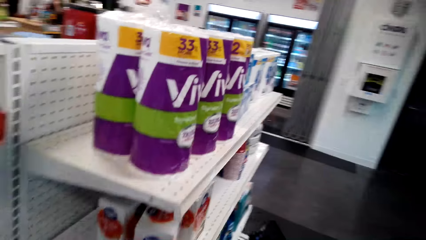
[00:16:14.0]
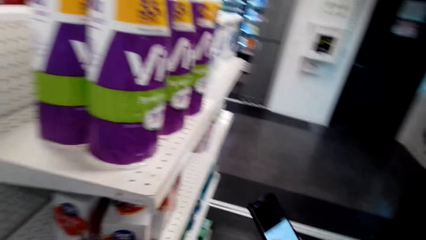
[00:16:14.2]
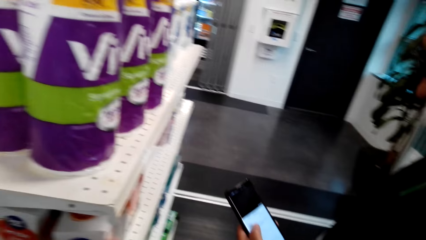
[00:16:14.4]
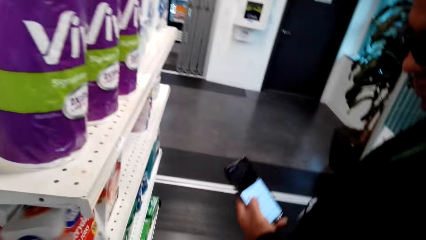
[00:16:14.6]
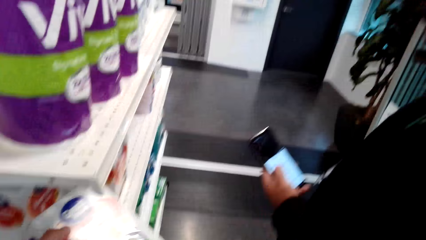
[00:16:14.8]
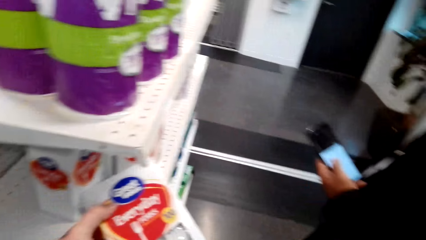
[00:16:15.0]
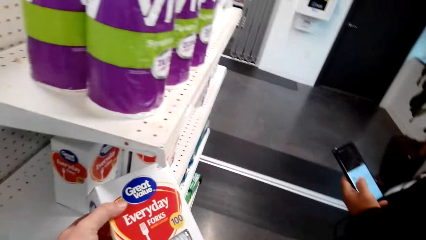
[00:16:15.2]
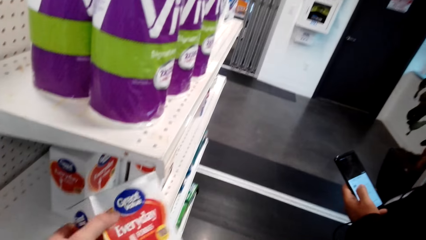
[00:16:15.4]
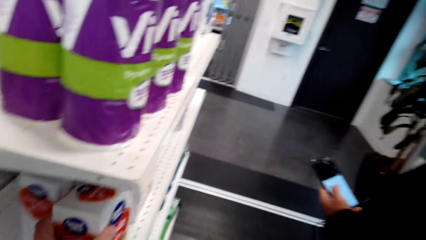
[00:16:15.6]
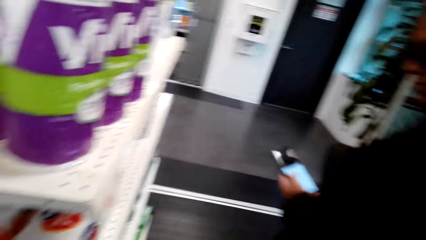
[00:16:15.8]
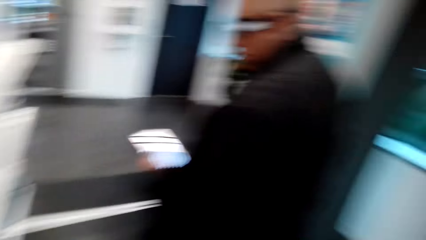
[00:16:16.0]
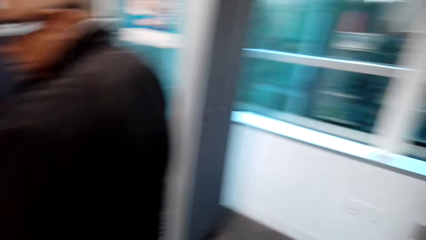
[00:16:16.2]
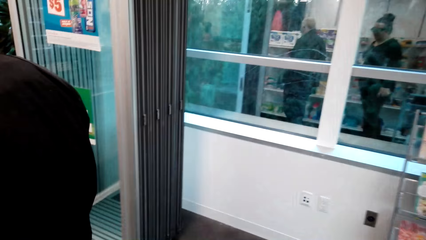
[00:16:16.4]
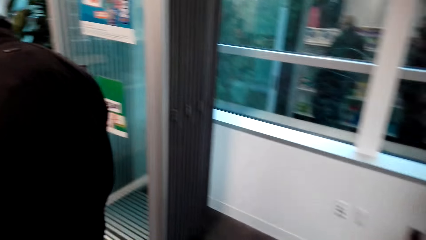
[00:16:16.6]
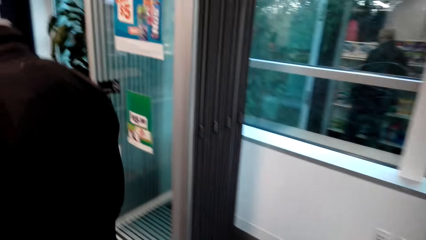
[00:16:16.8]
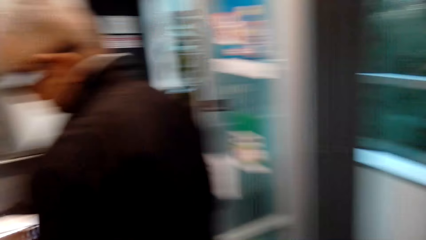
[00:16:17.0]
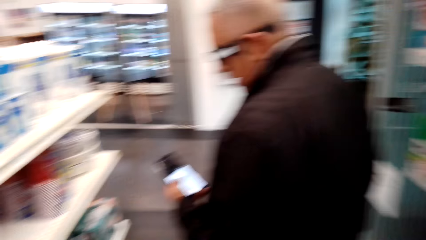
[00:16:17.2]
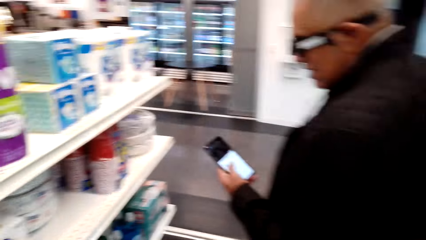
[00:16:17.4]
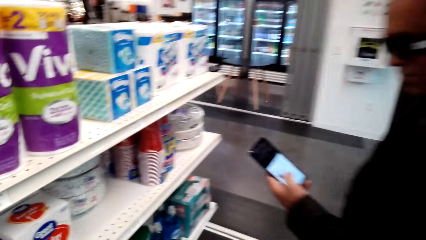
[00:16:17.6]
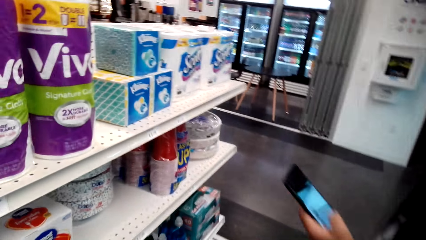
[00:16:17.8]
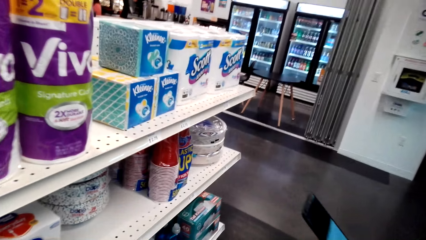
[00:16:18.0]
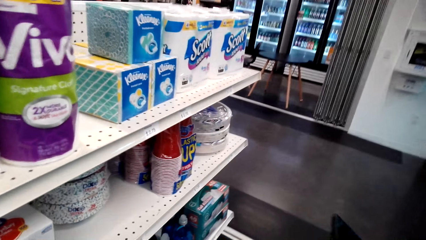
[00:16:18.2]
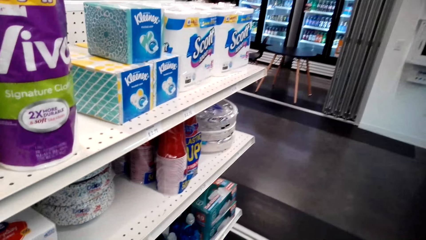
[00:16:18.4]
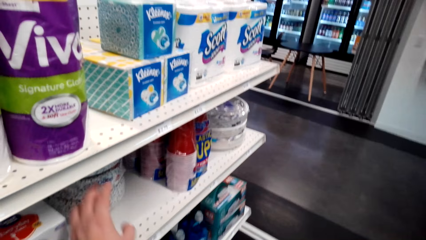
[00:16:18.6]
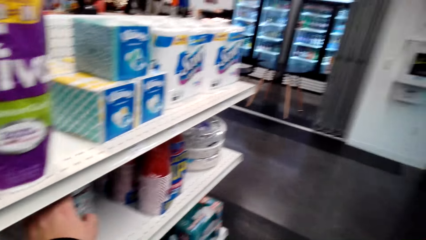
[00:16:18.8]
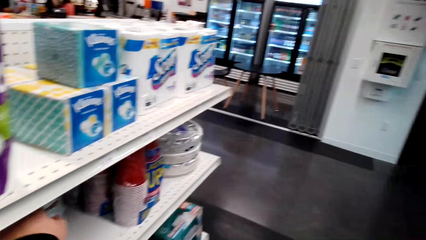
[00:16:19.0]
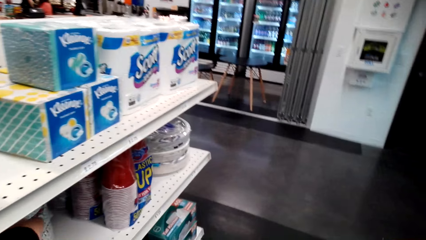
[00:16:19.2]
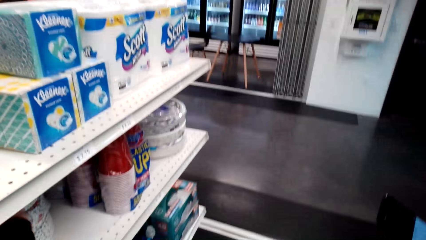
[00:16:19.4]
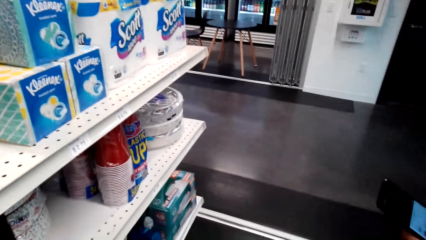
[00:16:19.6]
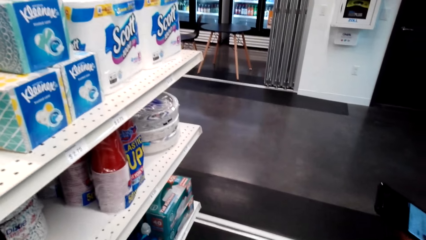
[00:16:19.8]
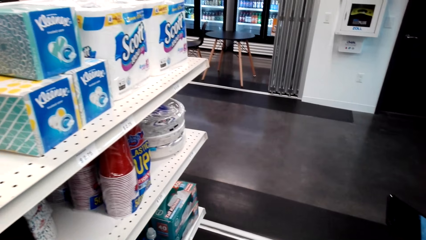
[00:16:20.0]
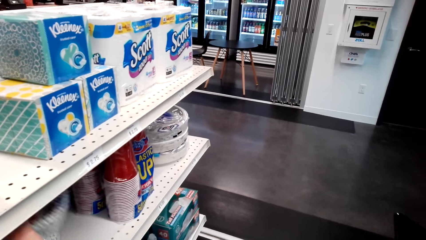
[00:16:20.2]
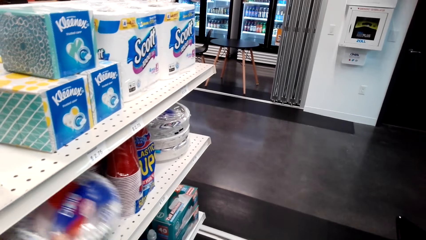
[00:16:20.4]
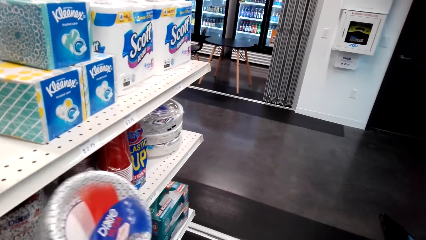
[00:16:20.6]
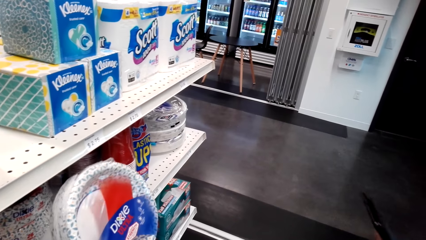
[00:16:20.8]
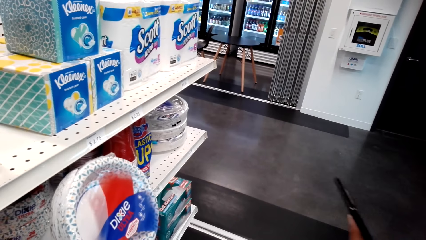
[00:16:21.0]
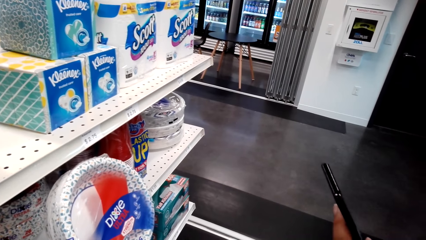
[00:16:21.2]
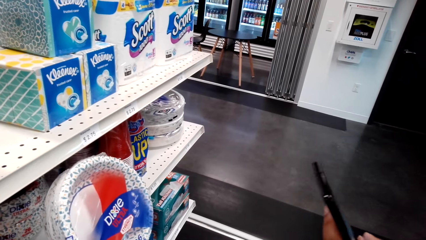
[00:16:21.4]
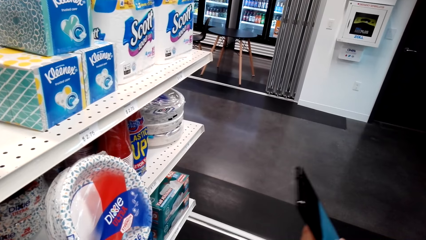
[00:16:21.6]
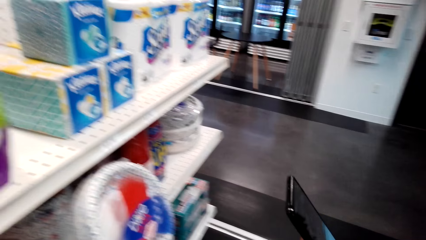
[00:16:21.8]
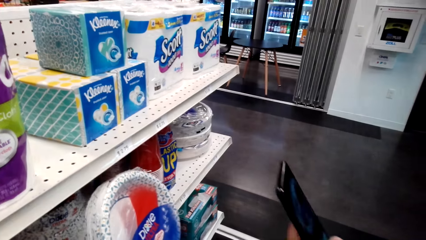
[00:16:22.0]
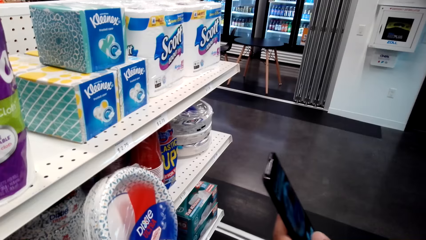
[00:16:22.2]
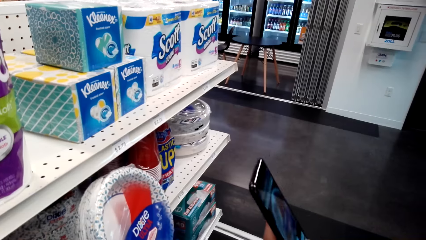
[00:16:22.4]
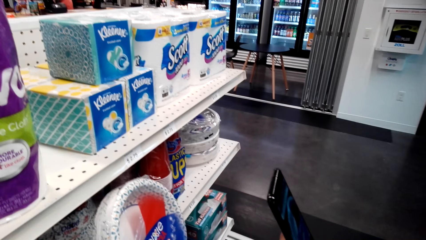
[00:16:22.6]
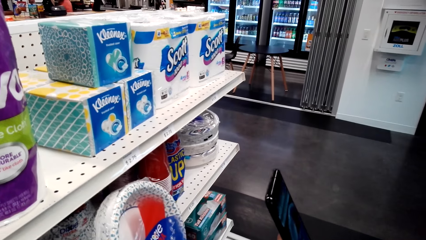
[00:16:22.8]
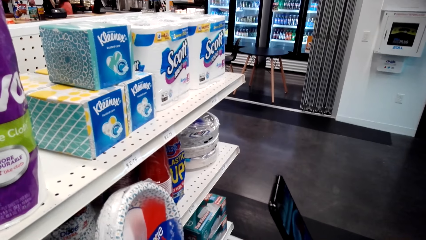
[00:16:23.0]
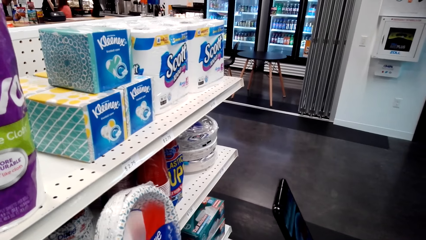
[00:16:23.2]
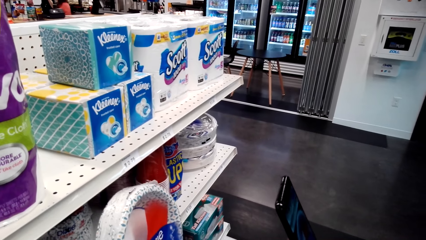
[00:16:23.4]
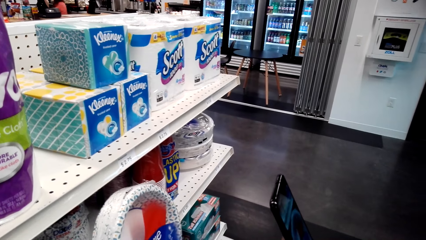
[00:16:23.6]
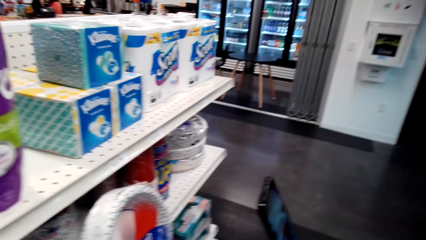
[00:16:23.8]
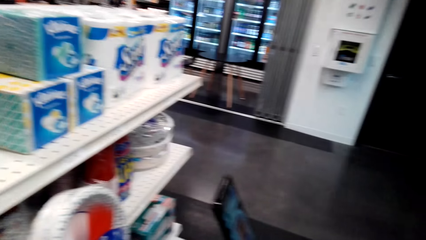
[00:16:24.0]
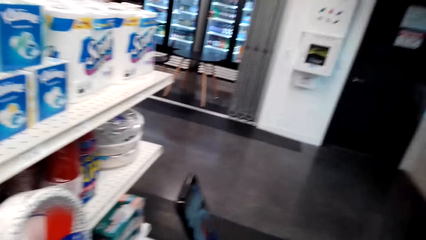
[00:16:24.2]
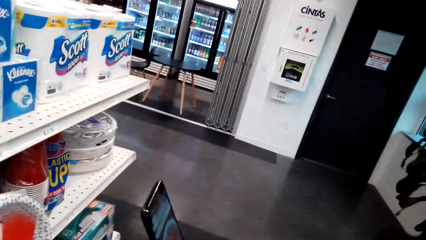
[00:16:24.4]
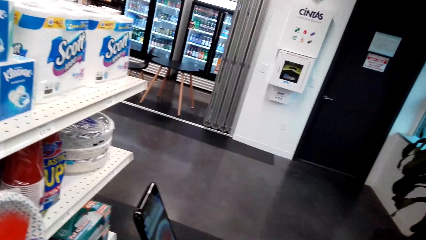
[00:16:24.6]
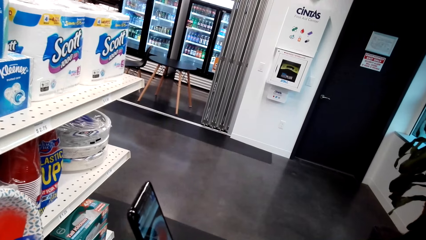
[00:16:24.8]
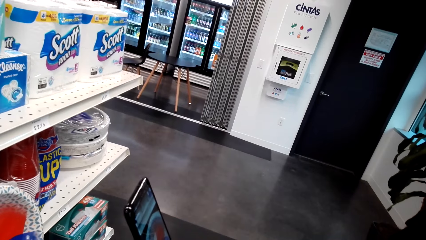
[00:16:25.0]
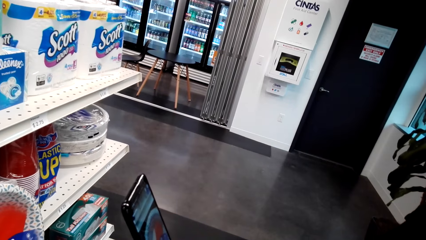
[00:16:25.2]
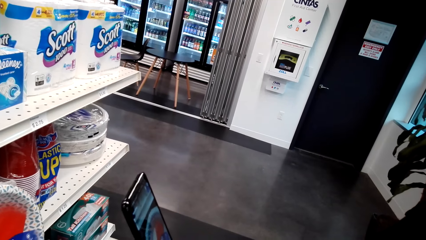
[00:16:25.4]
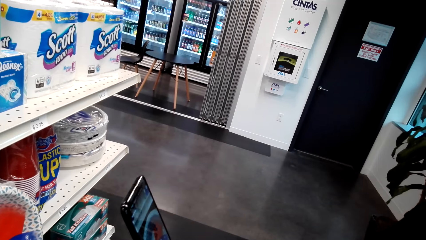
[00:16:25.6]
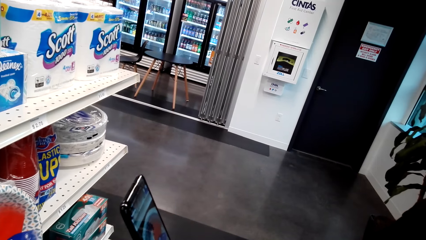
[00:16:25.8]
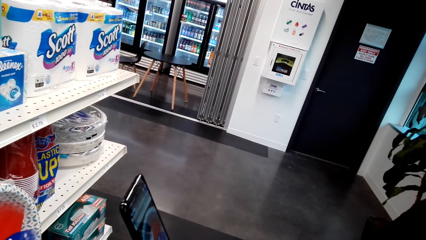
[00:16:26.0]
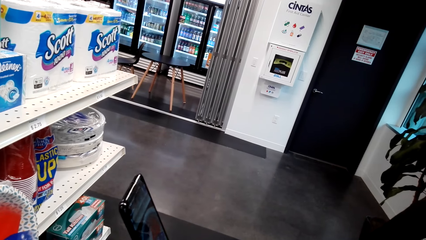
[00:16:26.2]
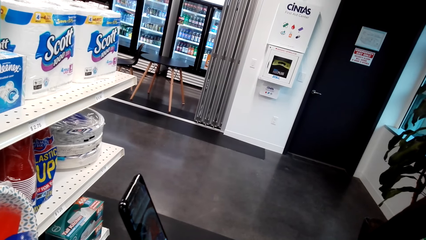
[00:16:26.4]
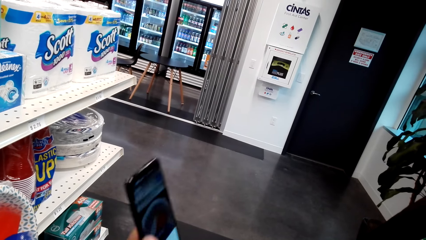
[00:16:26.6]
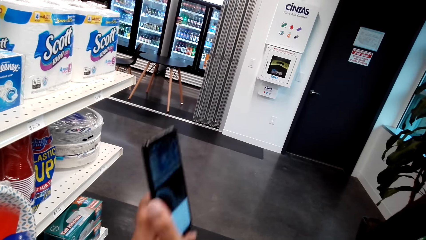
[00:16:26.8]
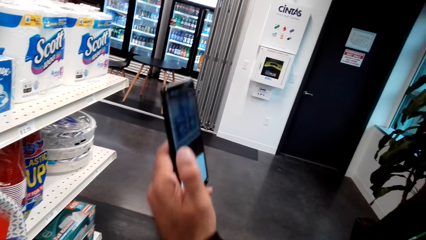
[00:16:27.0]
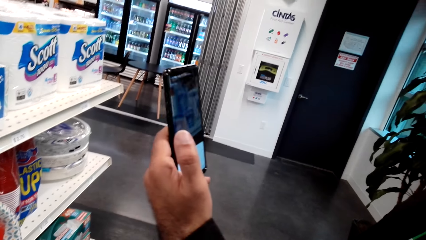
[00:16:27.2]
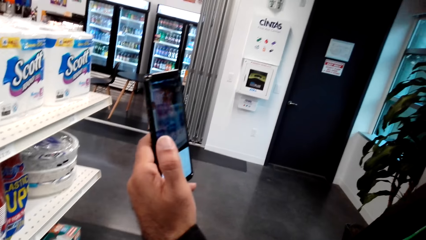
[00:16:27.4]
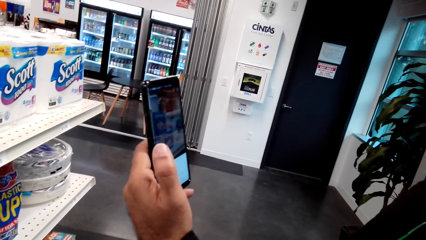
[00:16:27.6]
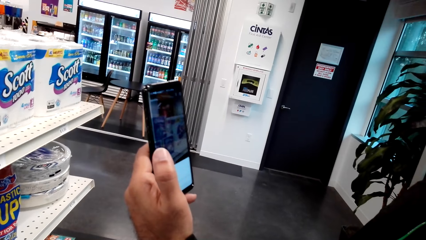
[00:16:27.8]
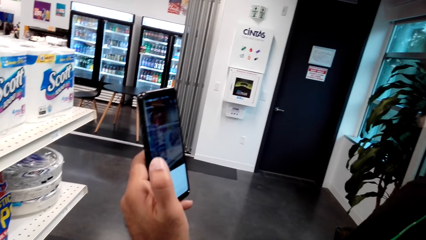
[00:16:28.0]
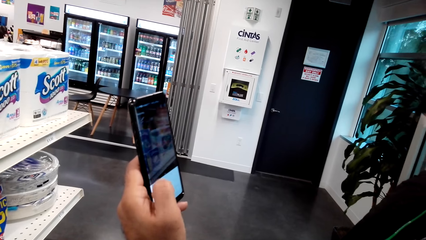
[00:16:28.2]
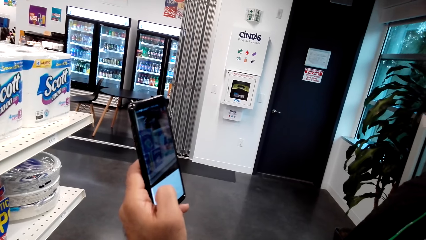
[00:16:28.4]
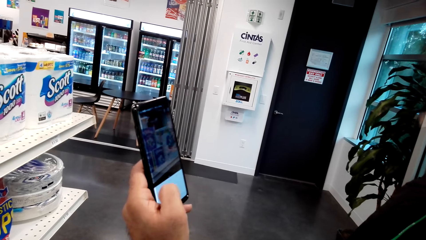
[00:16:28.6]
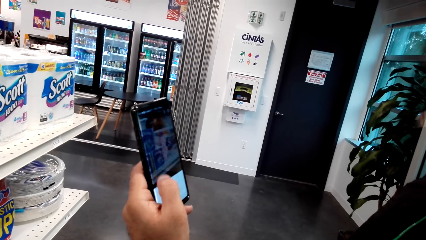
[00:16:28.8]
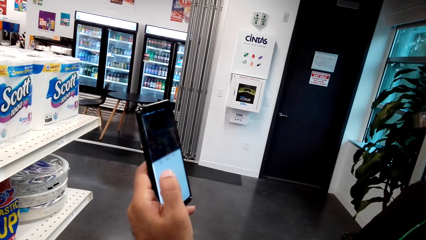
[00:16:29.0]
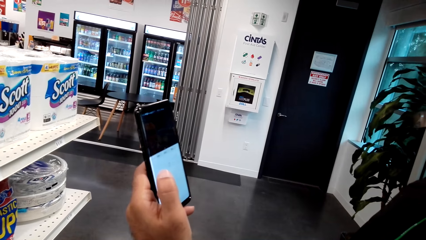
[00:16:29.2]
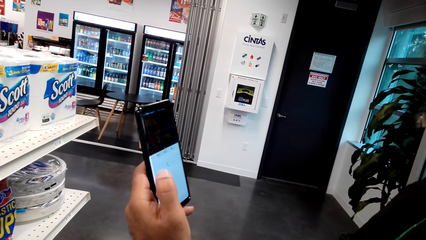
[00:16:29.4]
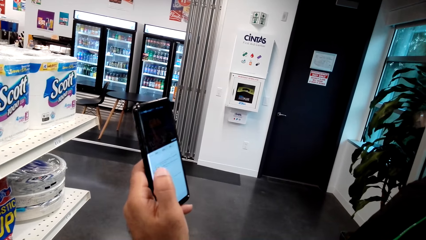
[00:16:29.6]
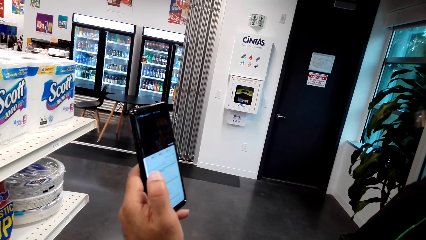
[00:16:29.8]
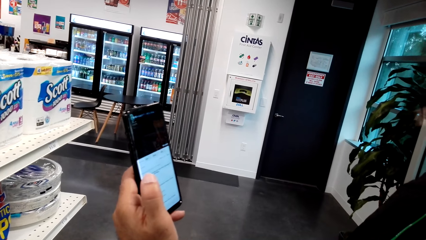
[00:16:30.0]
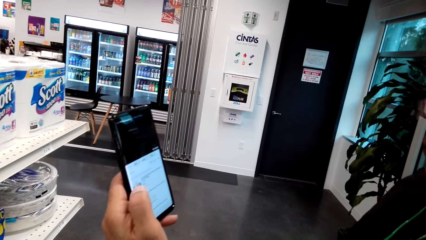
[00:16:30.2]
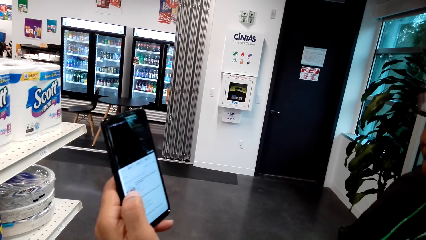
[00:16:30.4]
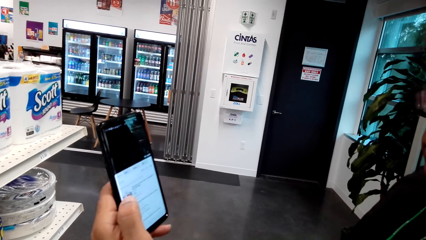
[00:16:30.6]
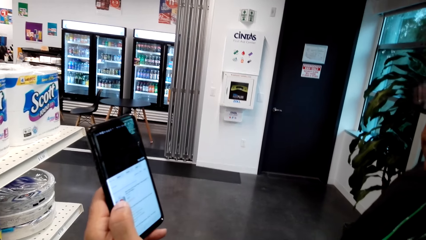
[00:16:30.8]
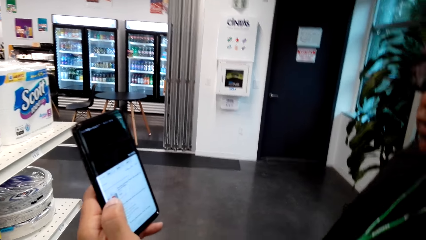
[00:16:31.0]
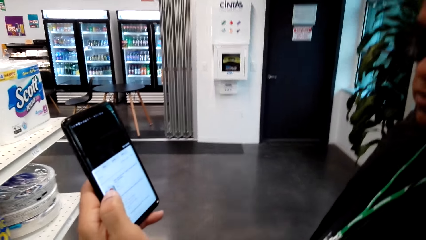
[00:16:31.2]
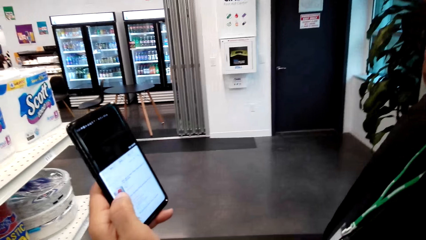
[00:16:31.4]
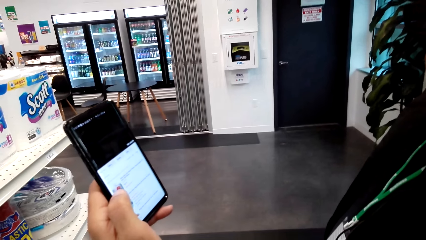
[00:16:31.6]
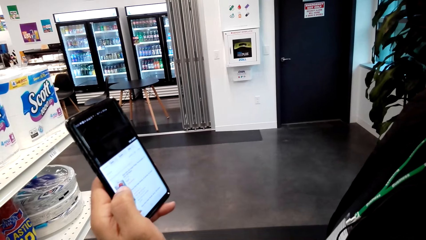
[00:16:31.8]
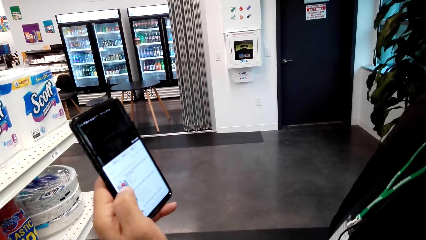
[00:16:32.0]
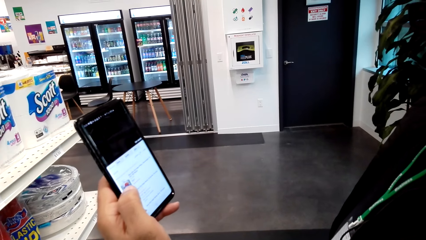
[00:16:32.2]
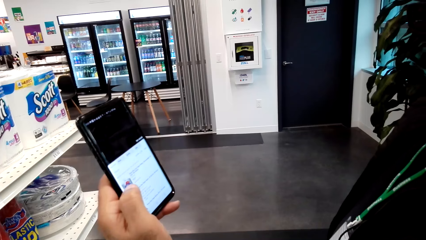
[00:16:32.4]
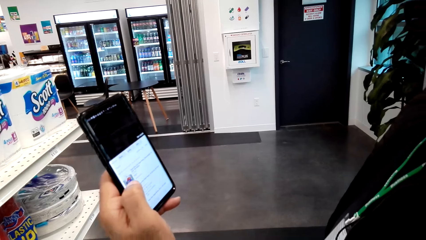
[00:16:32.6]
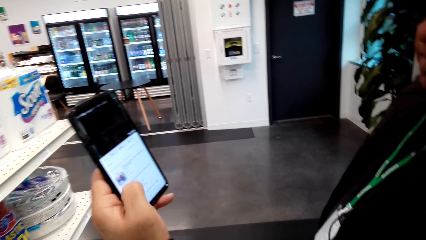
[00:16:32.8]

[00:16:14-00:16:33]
The camera wearer picks up a pack of disposable forks from the shelf. They check the box of forks. They place the pack of disposable forks on the shelf. A man walks around in the store. The camera wearer picks up a pack of disposable plates or paper plate from the shelf. They check the paper plate. The man holds a phone in the store with the left hand. The camera wearer holds the pack of disposable plates in the store. The man holds the phone in the store with the left hand.
